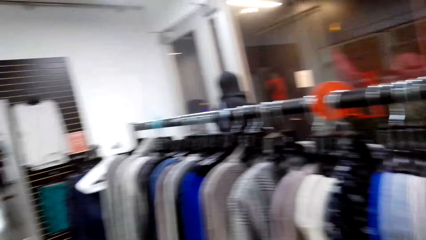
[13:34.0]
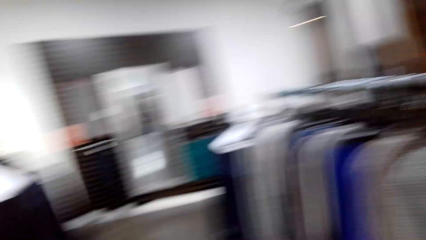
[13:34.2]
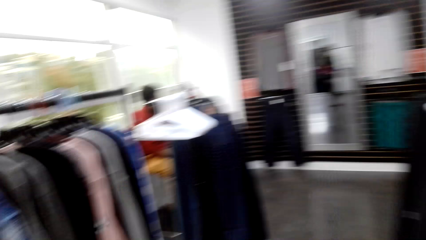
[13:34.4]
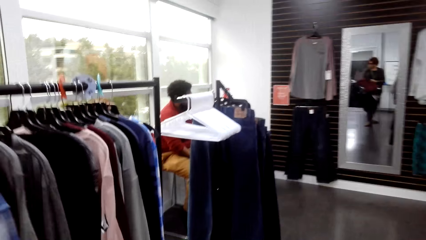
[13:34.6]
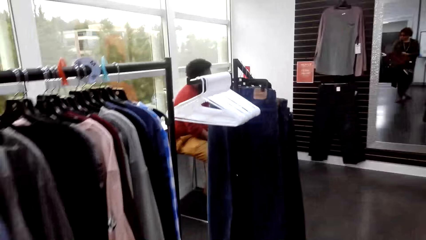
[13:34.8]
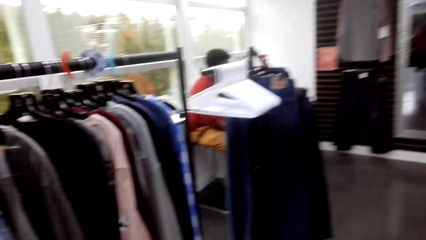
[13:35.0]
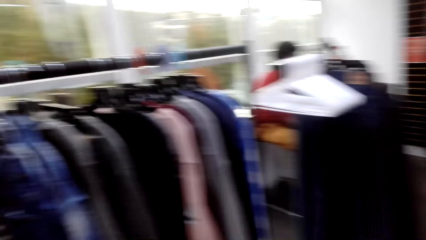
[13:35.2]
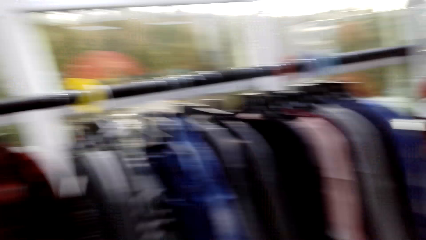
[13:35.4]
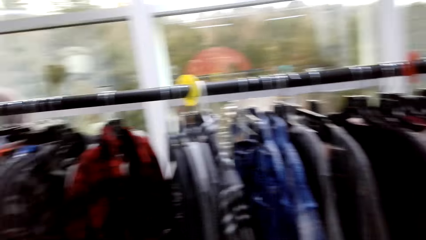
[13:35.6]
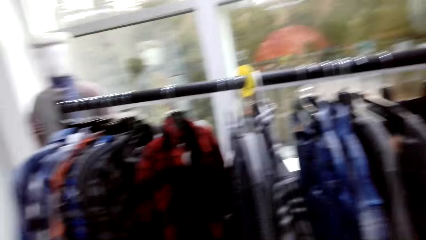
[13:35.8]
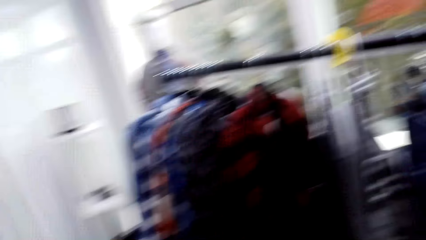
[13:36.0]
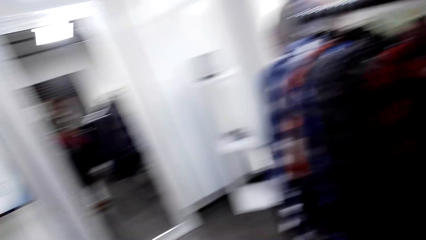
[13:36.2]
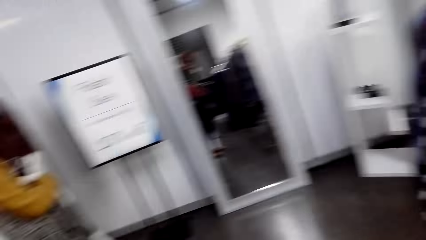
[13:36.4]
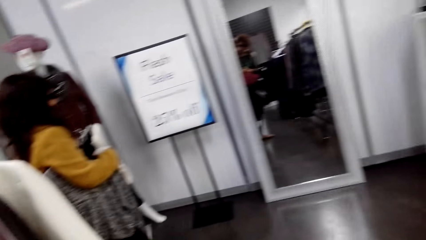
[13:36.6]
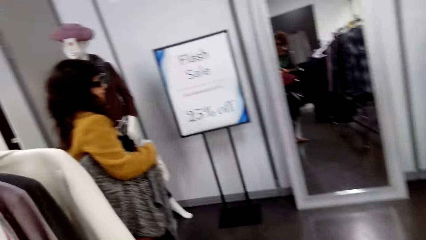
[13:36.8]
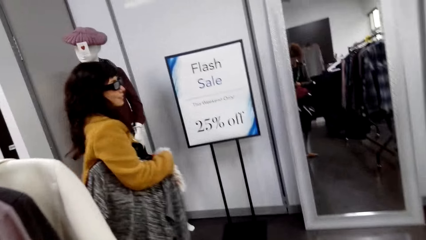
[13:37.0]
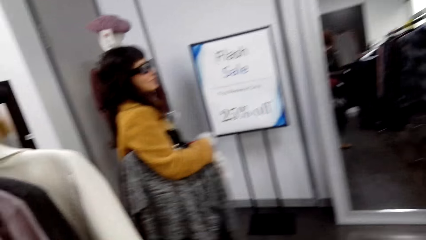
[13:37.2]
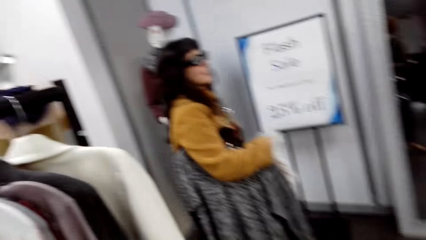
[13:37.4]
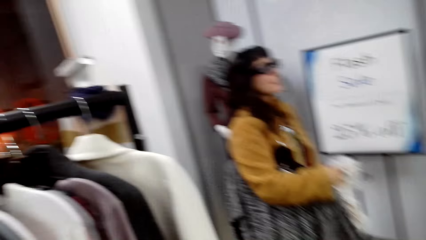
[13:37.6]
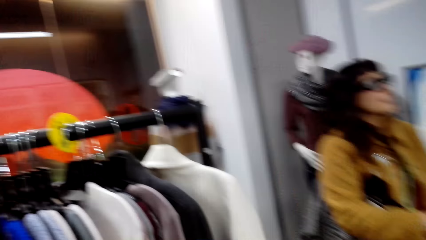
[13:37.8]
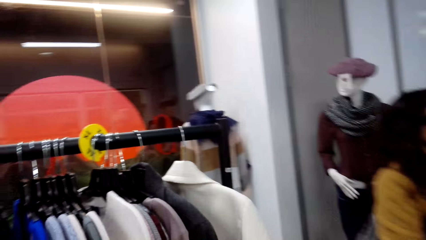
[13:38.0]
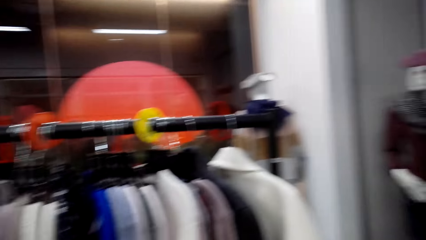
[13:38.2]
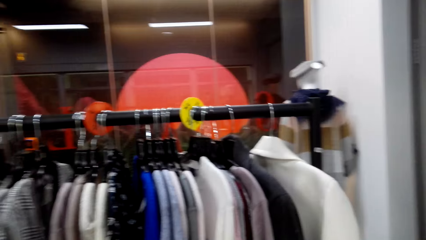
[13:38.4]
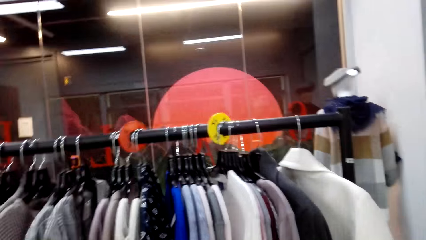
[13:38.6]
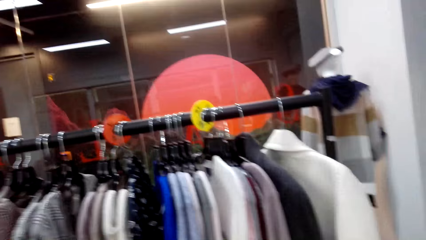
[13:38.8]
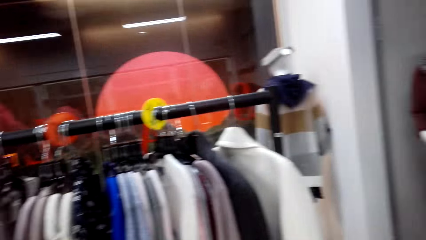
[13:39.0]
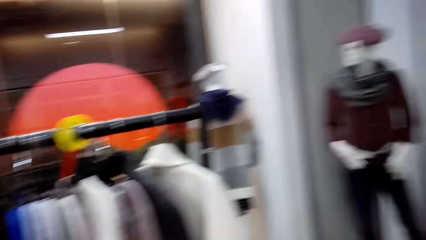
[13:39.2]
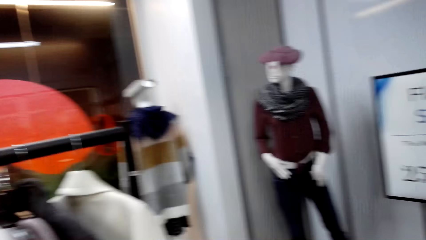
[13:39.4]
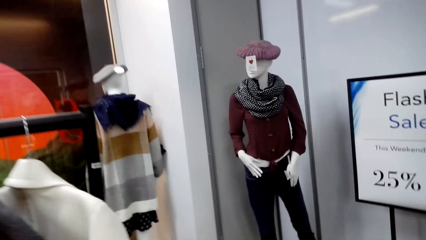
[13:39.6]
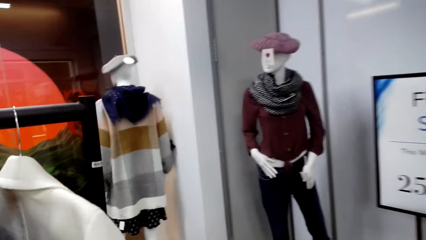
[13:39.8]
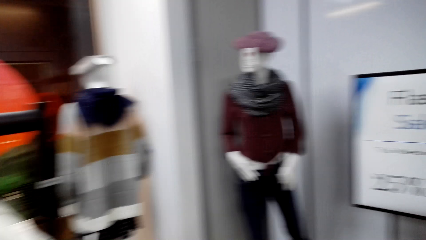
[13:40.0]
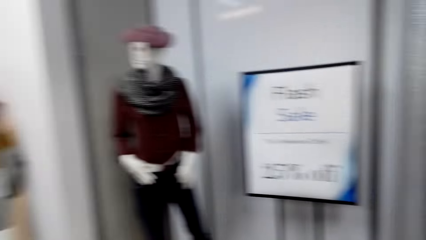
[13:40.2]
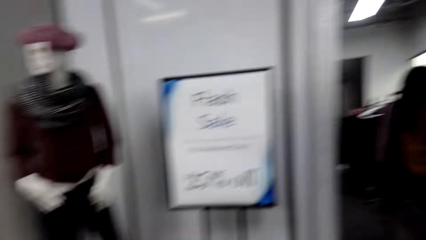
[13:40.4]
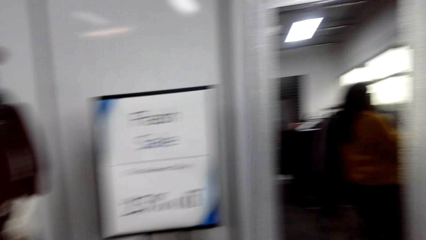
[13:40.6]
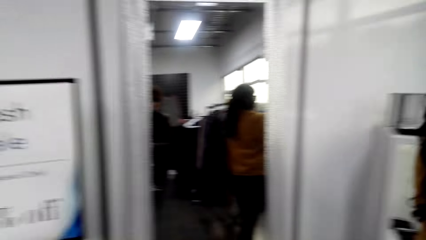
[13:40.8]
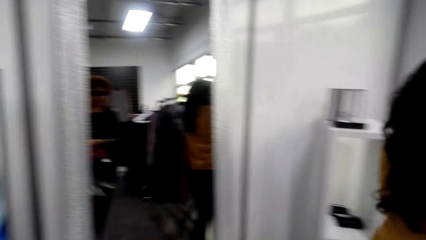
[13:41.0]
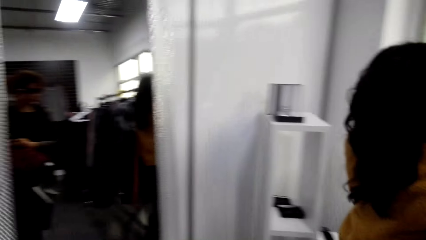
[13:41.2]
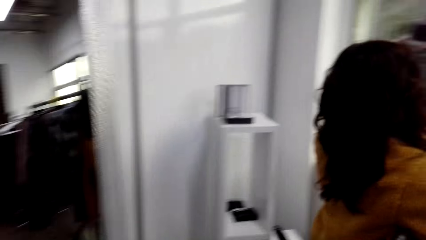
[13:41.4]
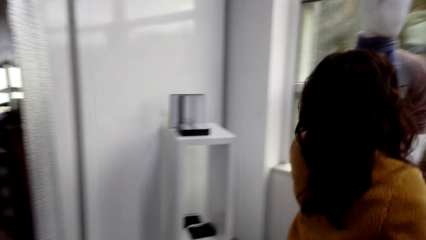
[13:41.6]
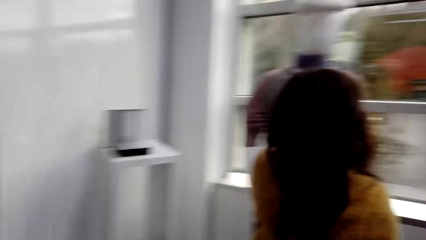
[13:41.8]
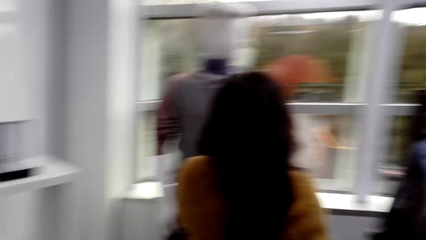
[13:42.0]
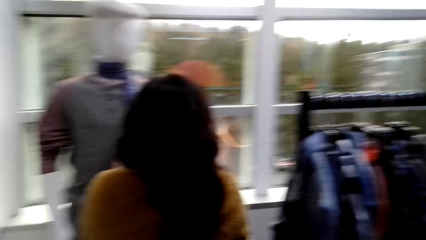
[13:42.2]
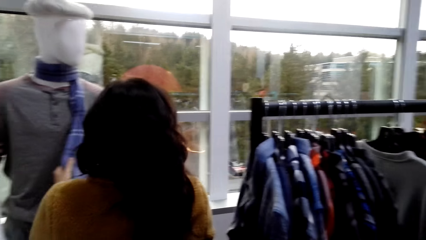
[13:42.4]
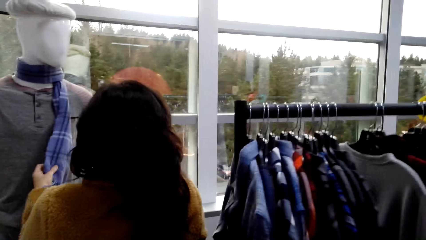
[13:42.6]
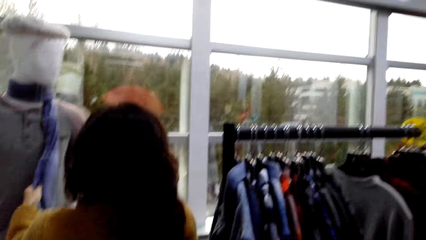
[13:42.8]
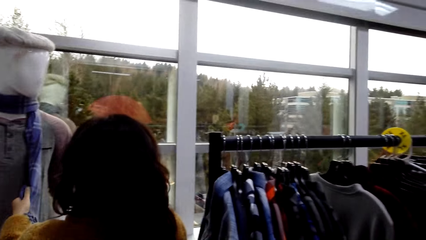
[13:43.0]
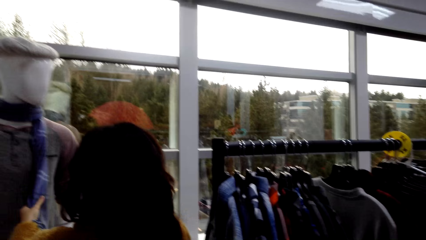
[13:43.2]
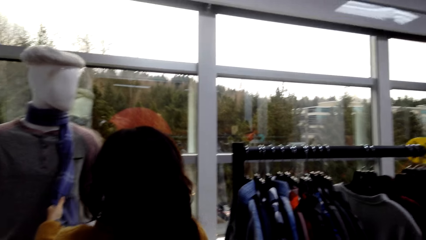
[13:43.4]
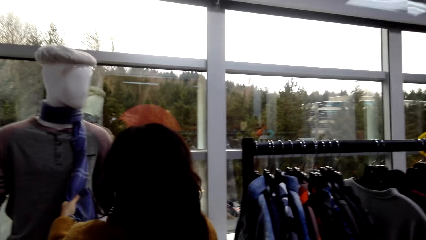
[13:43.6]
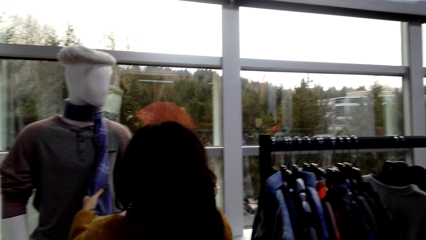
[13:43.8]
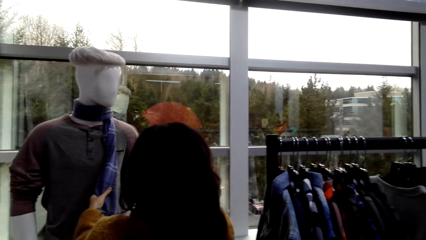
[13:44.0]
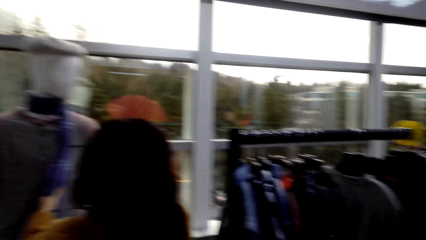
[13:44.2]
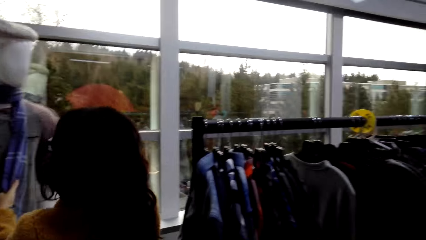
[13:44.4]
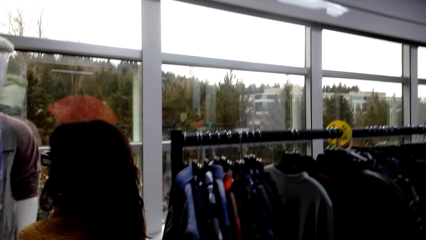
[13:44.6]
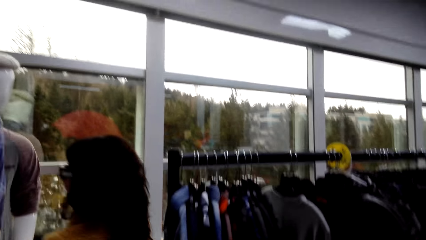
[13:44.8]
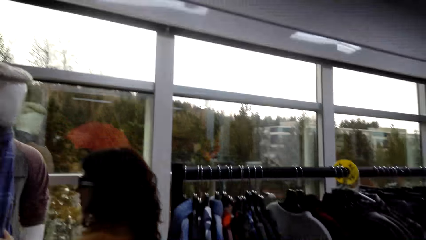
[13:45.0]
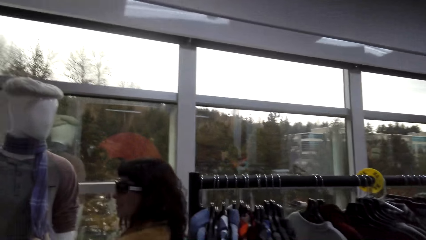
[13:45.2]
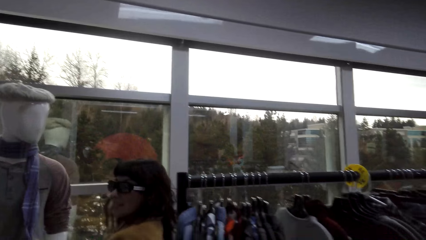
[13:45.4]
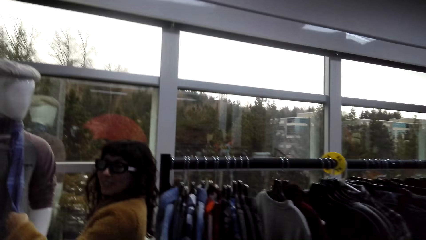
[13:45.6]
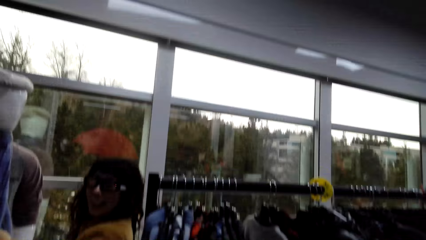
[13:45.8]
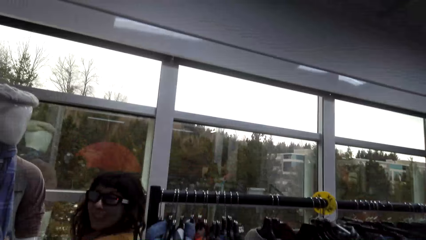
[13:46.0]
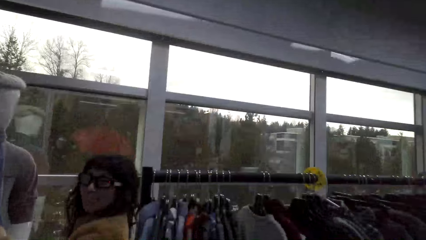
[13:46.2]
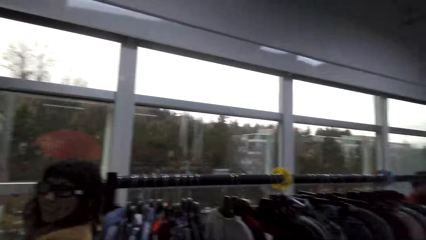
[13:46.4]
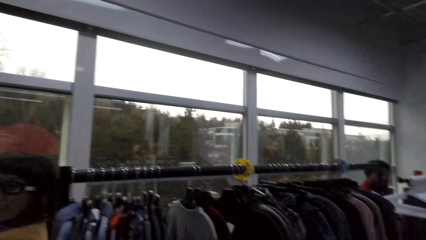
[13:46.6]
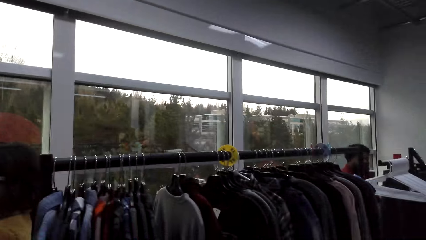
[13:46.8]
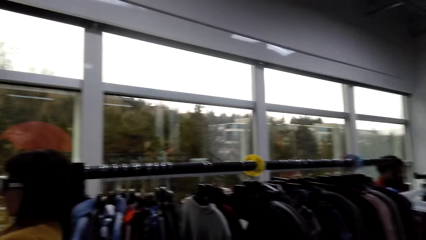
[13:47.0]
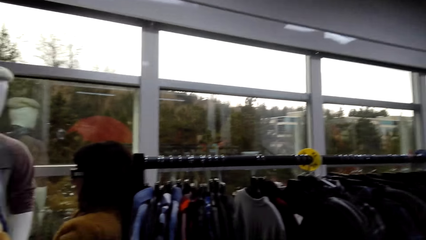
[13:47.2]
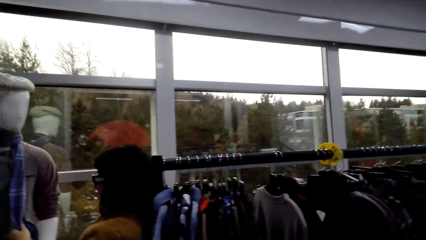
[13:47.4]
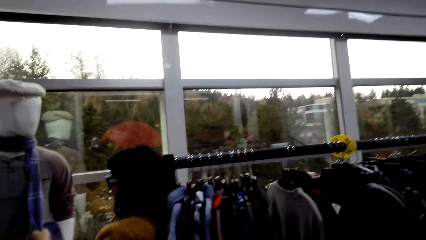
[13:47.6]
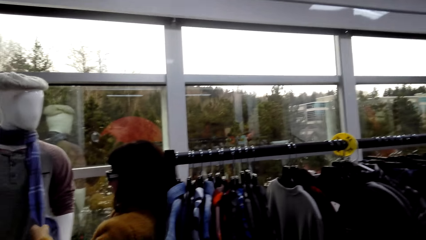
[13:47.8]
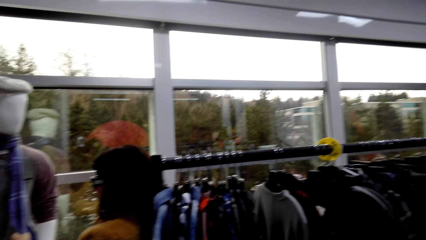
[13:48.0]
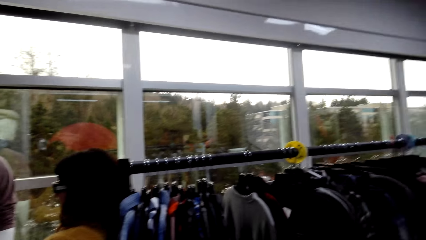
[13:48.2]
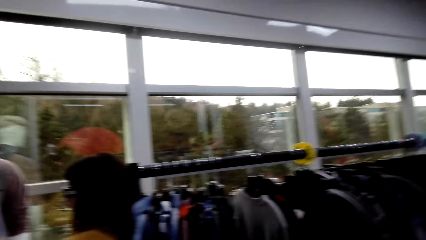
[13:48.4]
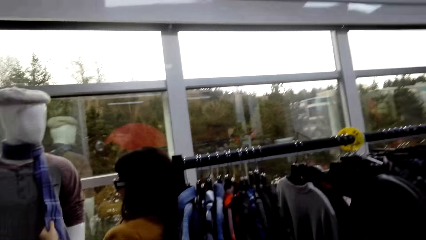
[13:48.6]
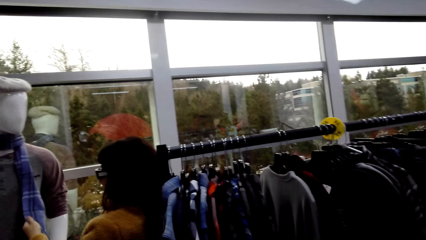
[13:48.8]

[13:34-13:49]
A woman holds a cloth. The camera wearer walks round the room. The woman touches a scarf and checks out the scarf on the mannequin.
